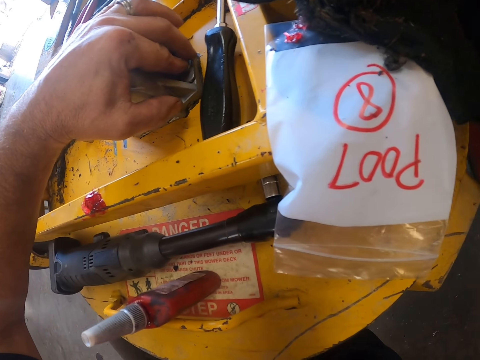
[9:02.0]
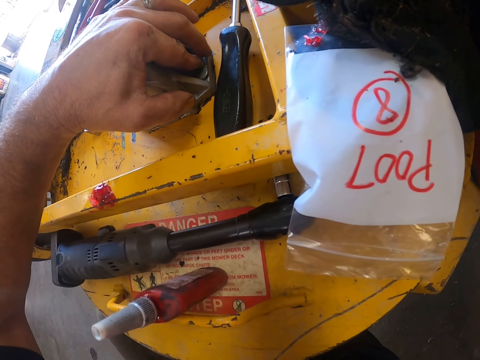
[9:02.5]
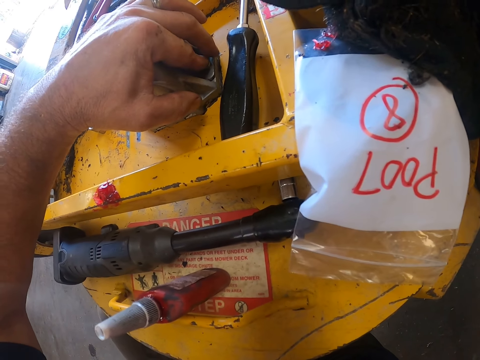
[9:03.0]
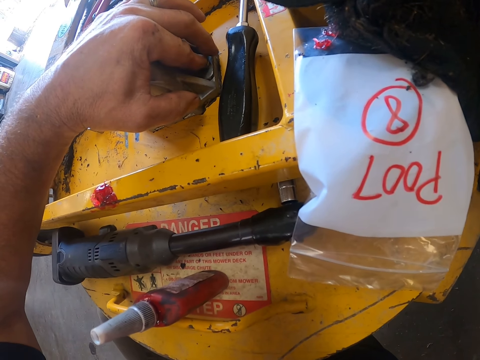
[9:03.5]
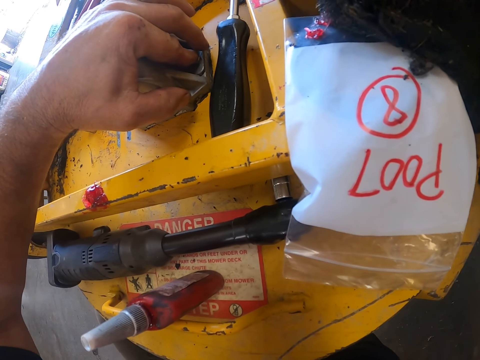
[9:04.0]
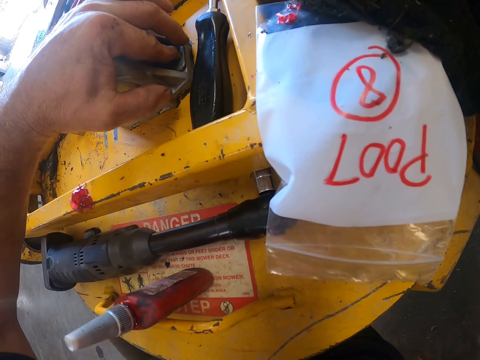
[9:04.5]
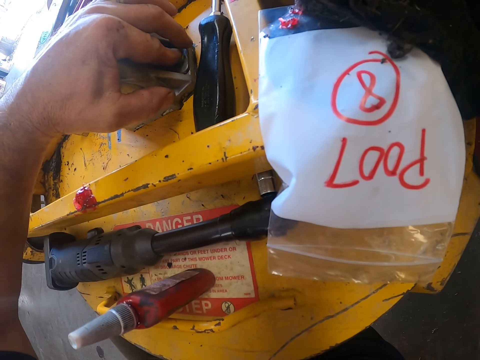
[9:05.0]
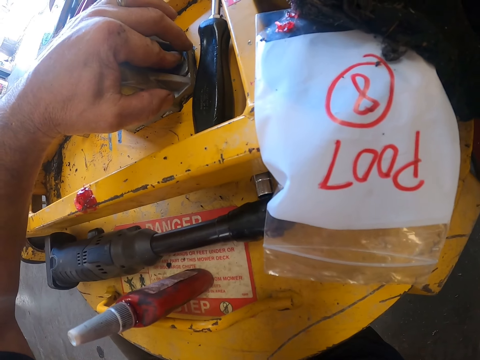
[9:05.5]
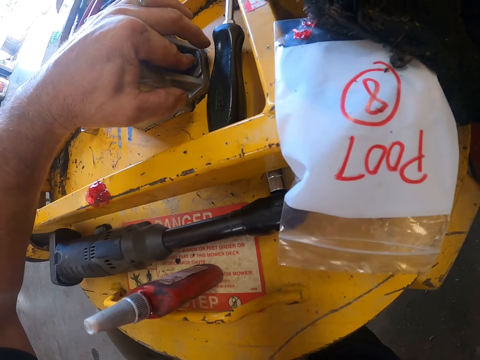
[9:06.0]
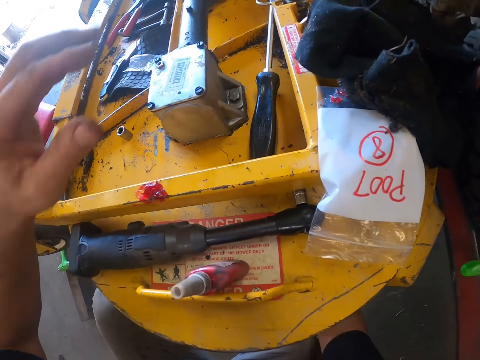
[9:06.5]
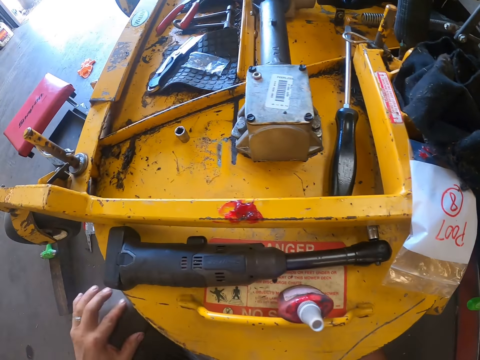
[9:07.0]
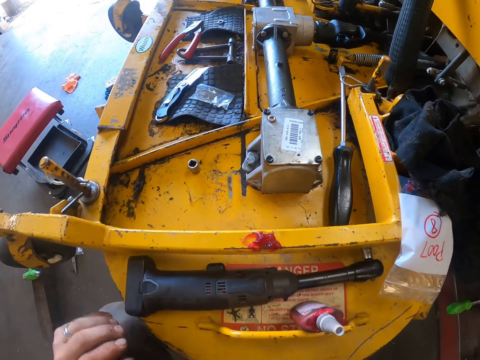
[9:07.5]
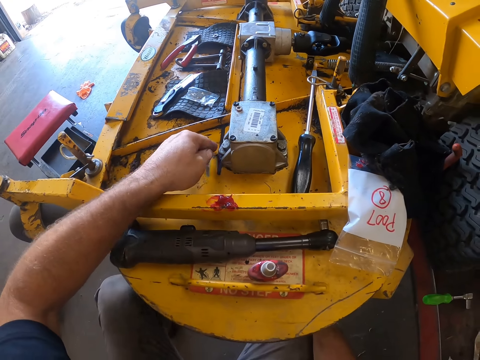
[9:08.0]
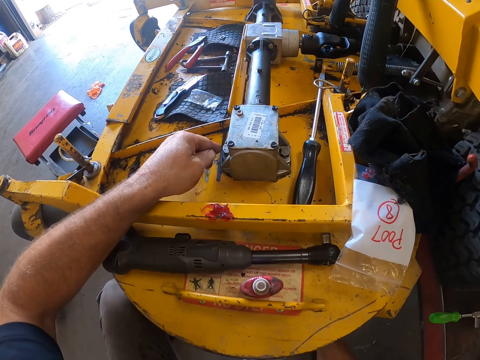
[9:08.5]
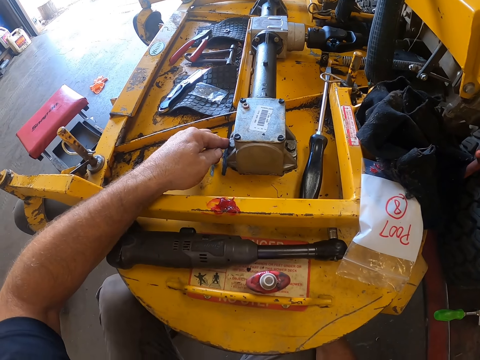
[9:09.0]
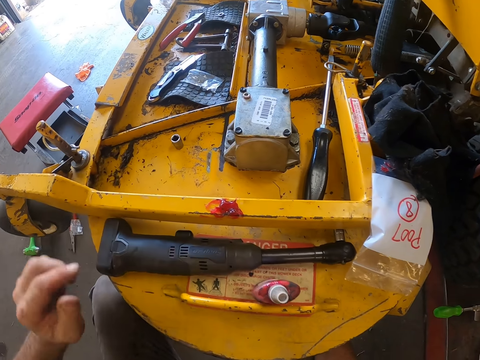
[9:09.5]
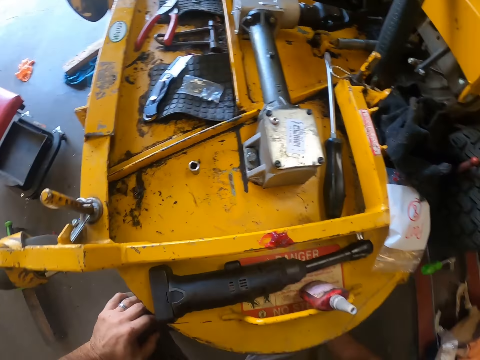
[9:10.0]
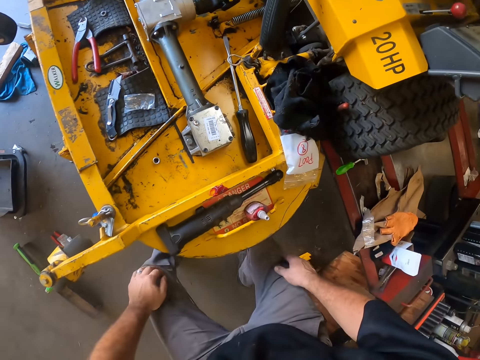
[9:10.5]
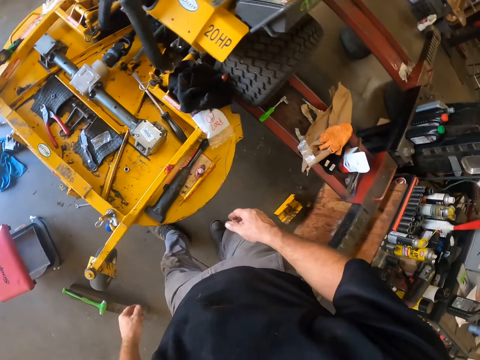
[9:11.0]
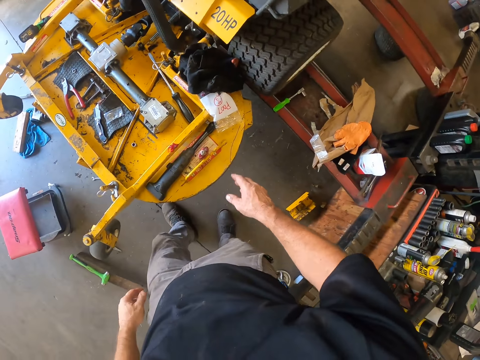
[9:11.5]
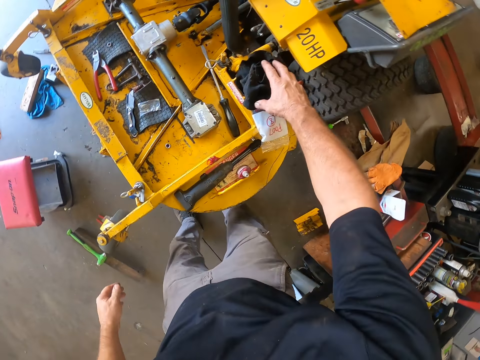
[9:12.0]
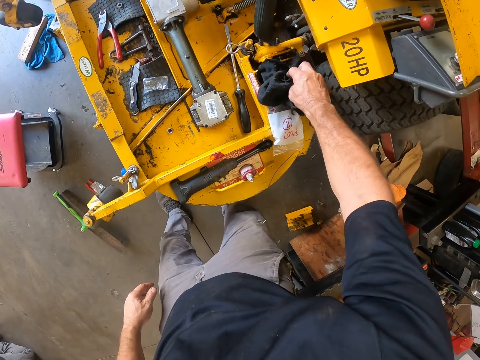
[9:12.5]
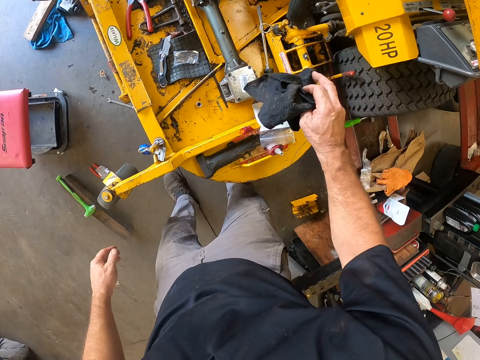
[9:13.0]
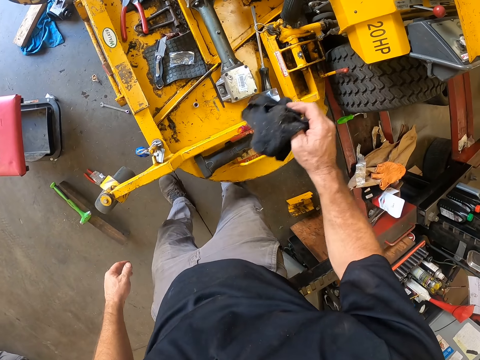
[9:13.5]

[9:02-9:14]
The camera wearer withdraws his left hand from the round-pipe-with-flanges. He touches his knee, moves the left hand and moves the bolt. He touches the round-pipe-with-flanges with his left hand. He withdraws his left hand from the round-pipe-with-flanges. He holds his knee. He stands upright. He moves back and moves his right hand. He picks up a rag with his right hand.

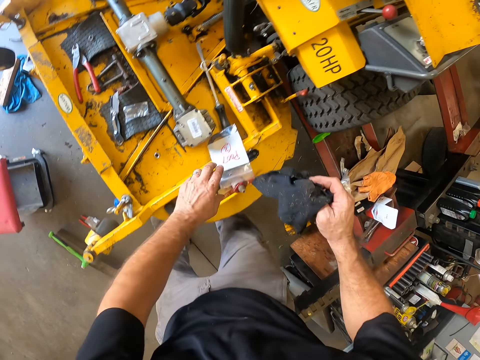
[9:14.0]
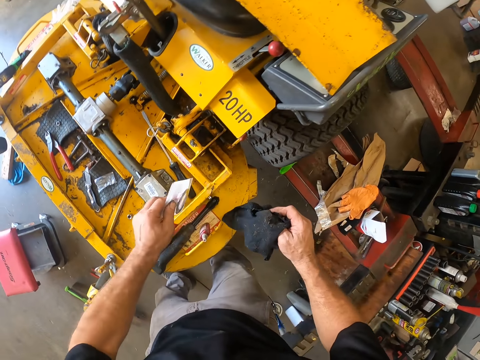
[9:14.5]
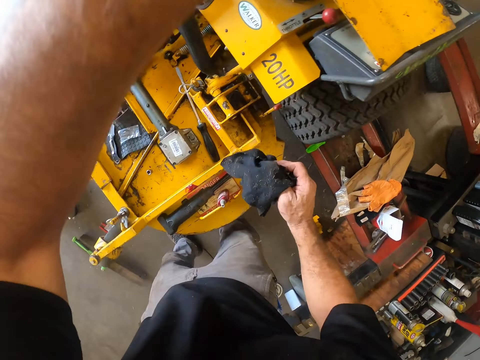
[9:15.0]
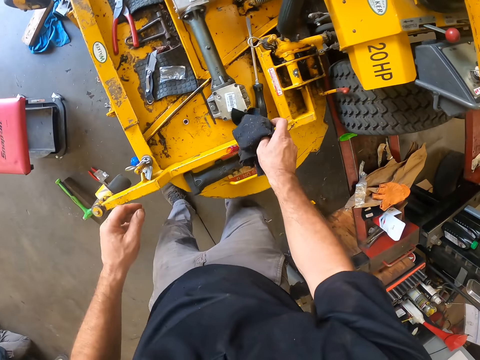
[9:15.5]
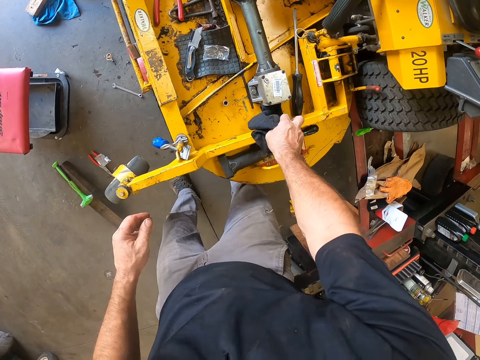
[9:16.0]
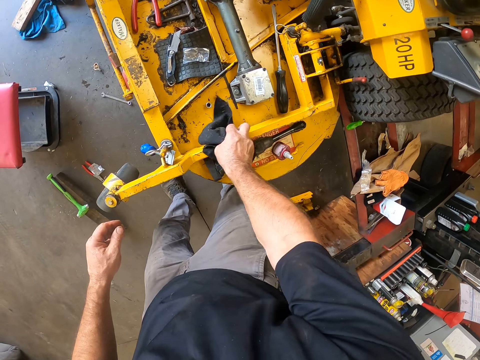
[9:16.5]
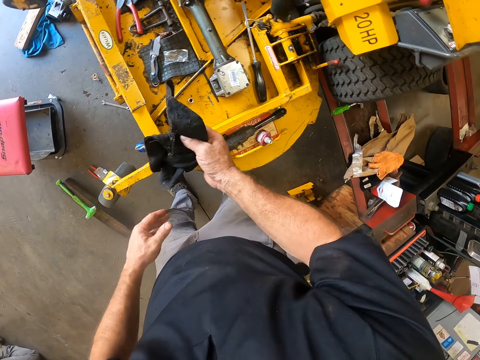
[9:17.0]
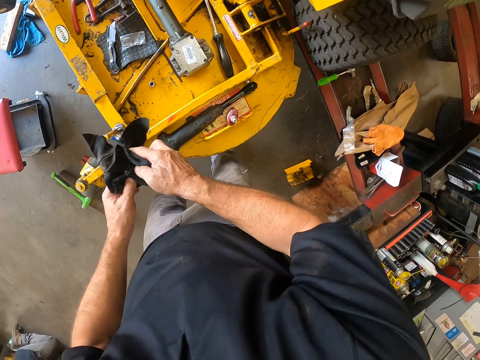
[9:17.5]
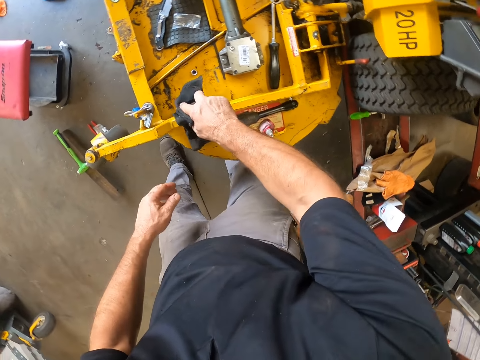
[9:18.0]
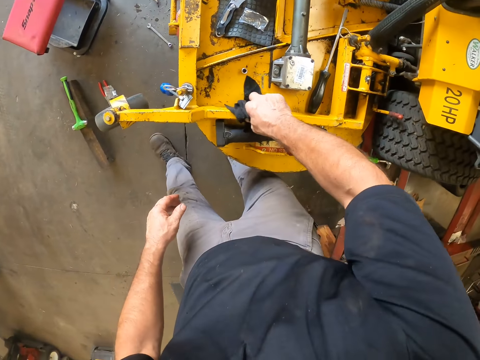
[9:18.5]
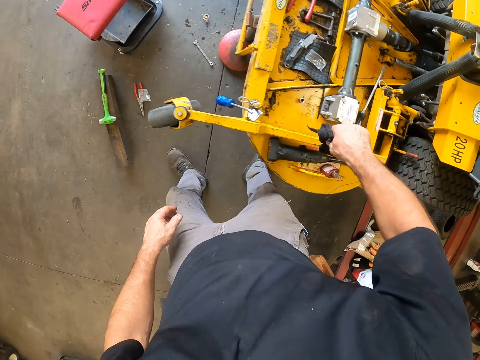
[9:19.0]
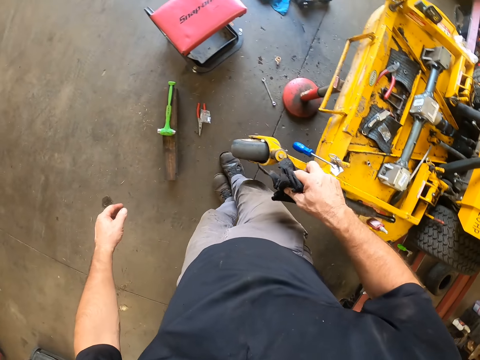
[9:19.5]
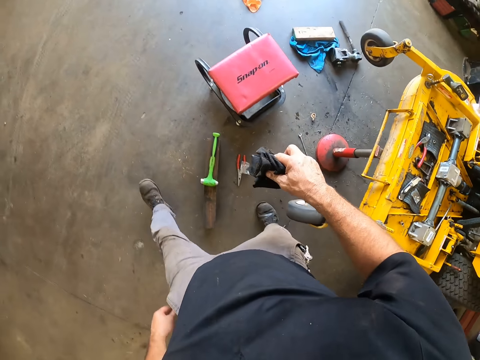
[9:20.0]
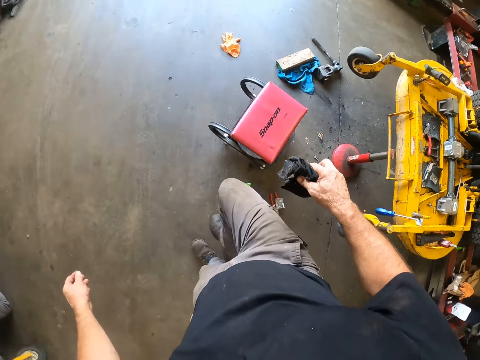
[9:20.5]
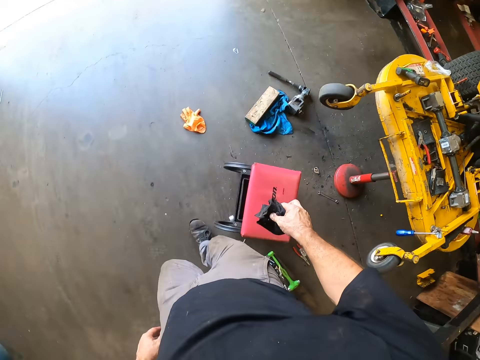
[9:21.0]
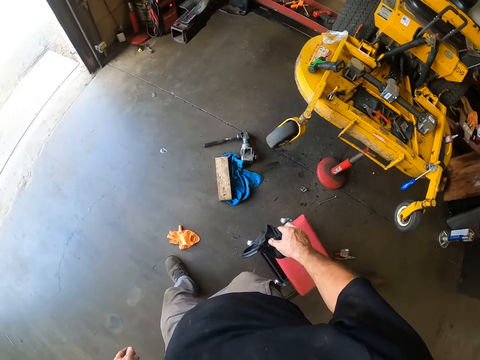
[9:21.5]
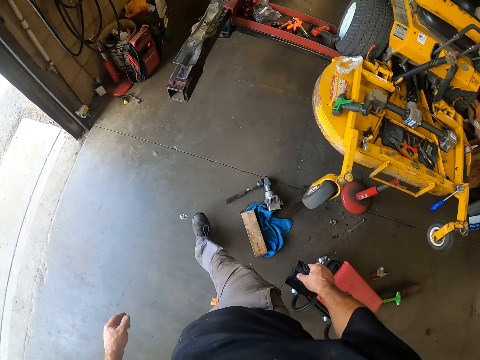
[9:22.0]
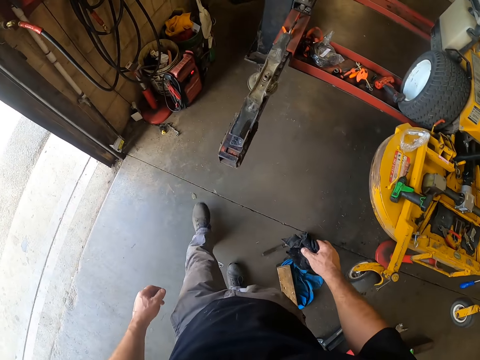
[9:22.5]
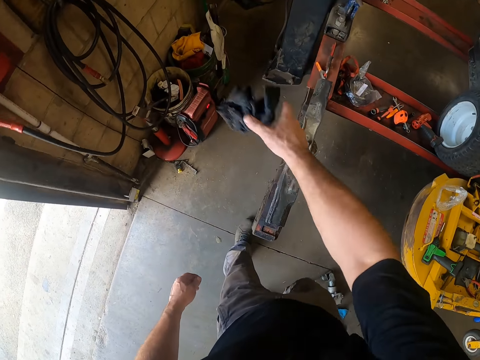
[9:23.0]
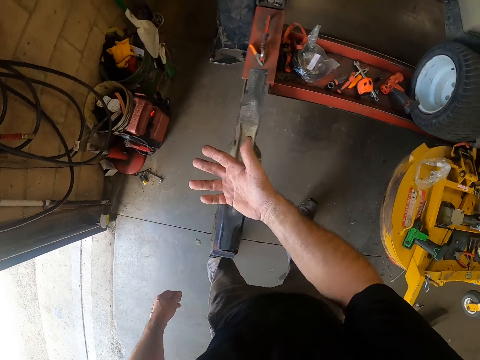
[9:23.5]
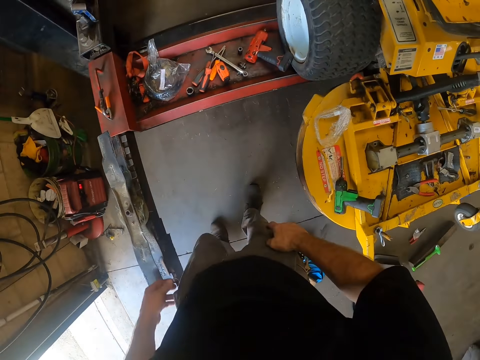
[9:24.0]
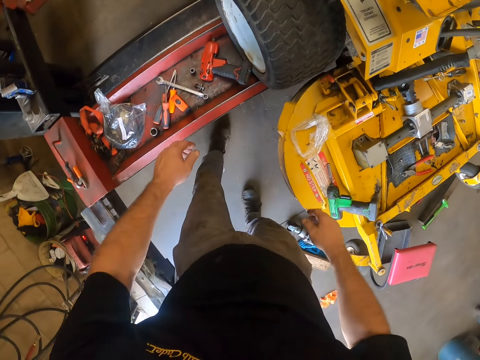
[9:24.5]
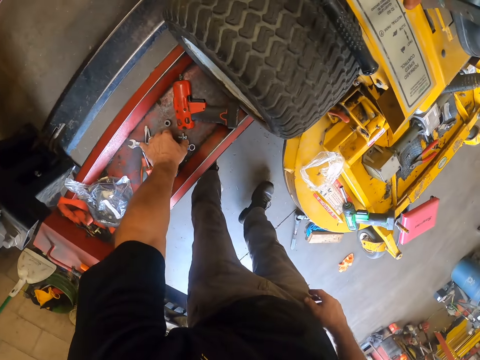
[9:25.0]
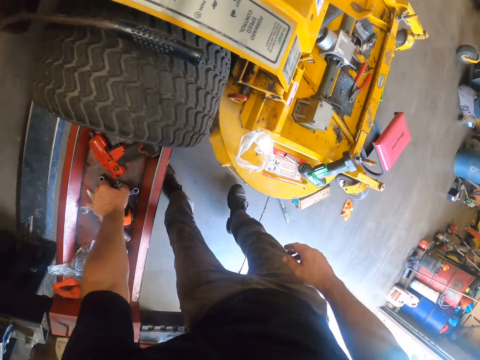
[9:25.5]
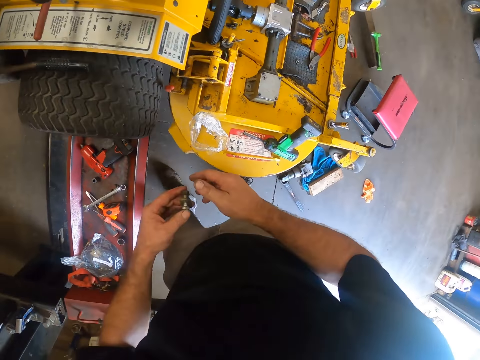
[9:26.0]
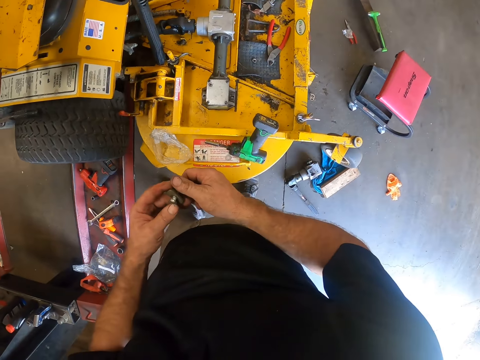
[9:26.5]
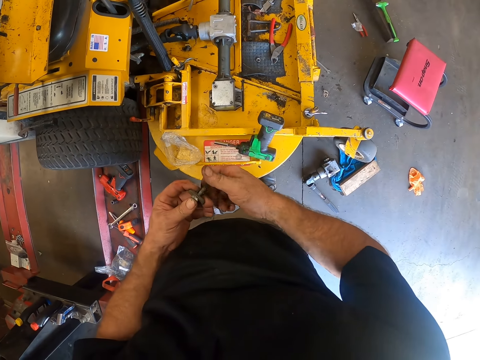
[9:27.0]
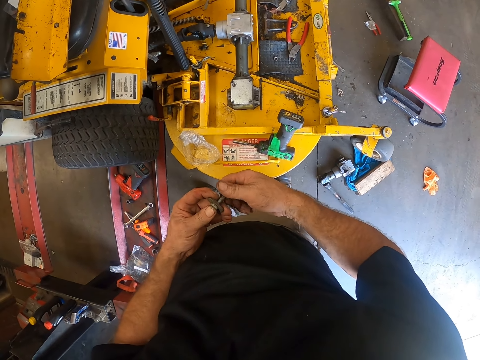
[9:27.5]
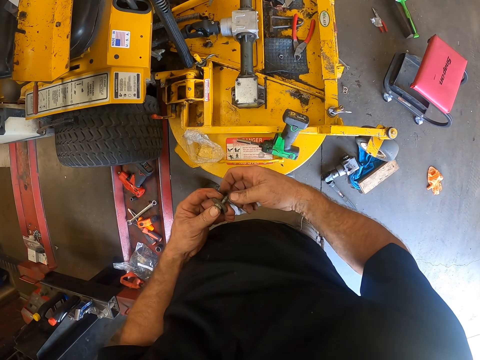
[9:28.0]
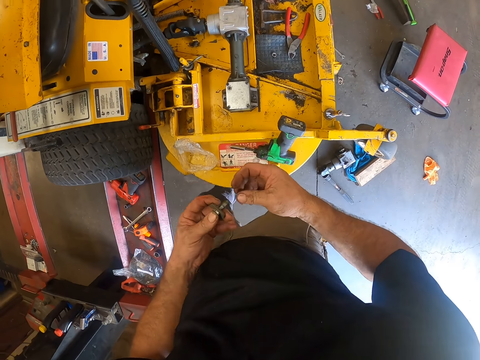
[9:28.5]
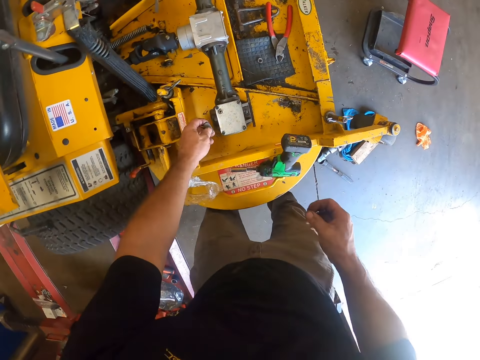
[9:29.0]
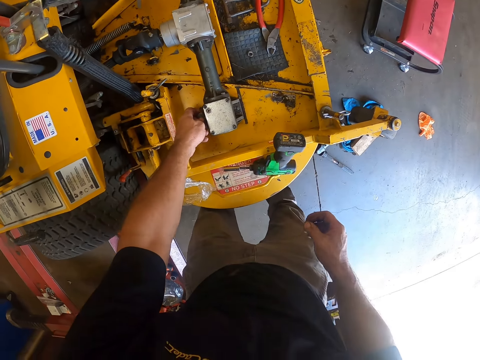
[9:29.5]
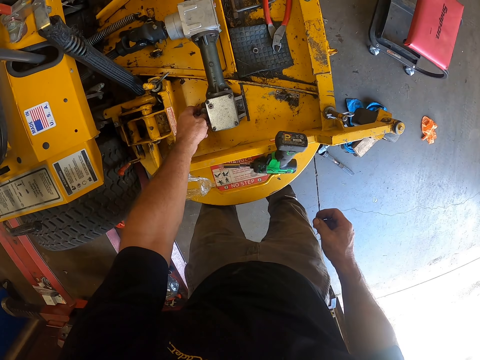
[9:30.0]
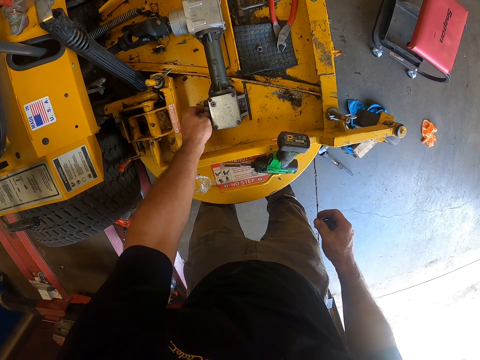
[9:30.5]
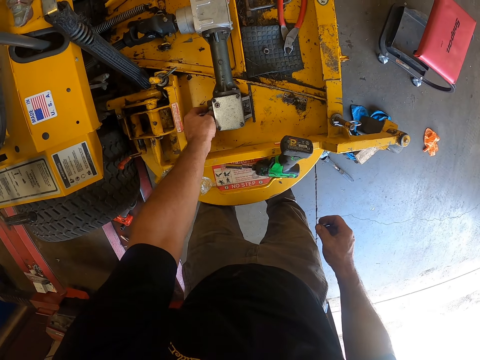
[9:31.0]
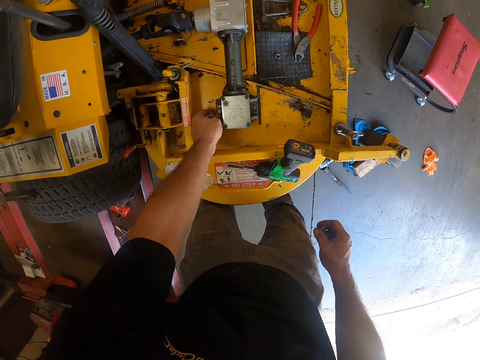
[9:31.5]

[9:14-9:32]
The camera wearer picks up a clear bag with his left hand. He tosses the clear bag away with his left hand. He cleans the lawn mower with the rag. He holds the rag with both hands. He cleans the lawn mower with the rag in his right hand. He walks toward the door. He throws the piece of fabric in the dustbin. He picks up a Ti crank bolt from a tool box with his left hand. He loosens a nut from the Ti crank bolt. He places the Ti crank bolt on the lawn mower with his left hand.
